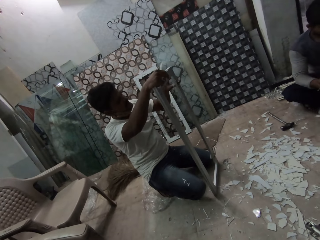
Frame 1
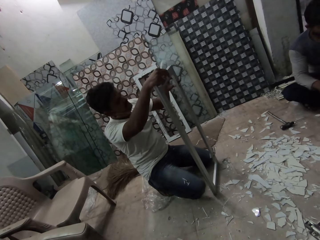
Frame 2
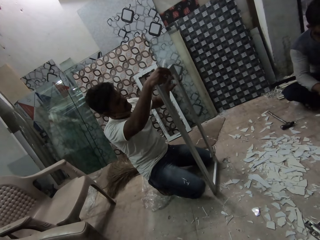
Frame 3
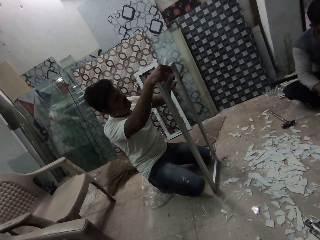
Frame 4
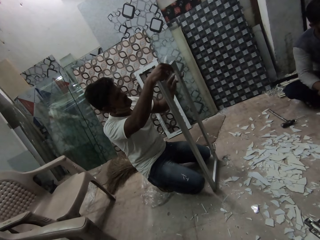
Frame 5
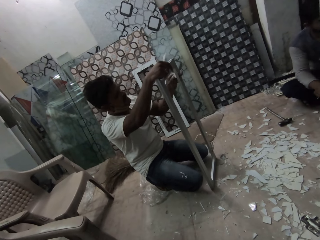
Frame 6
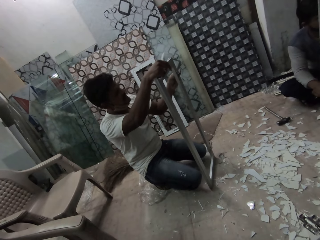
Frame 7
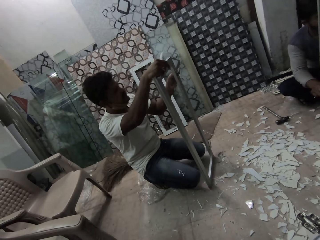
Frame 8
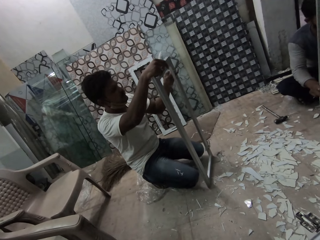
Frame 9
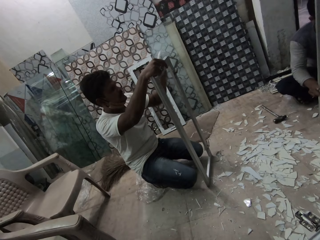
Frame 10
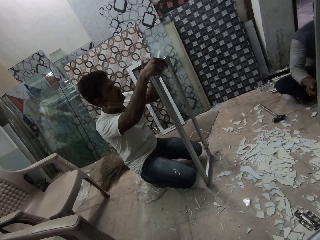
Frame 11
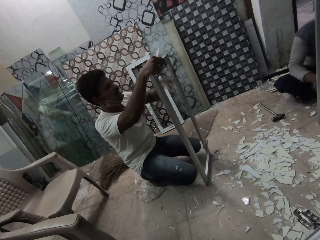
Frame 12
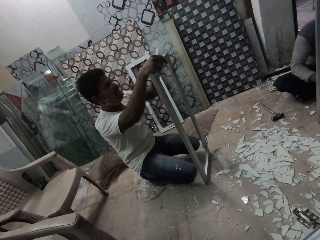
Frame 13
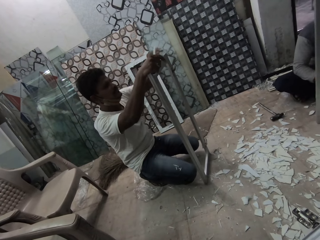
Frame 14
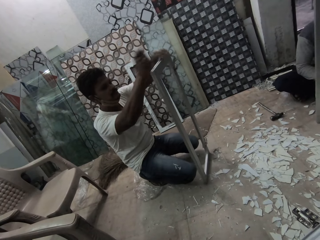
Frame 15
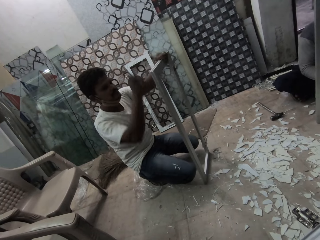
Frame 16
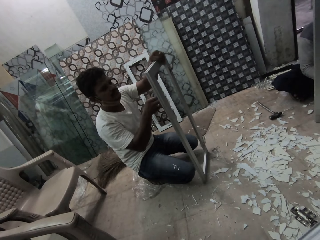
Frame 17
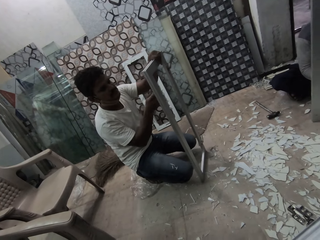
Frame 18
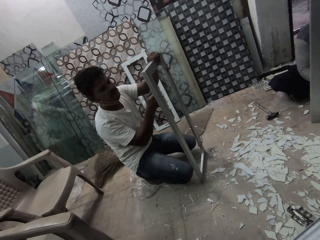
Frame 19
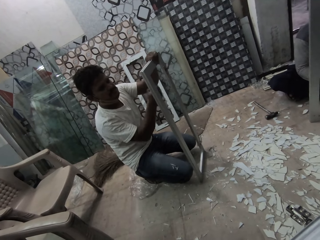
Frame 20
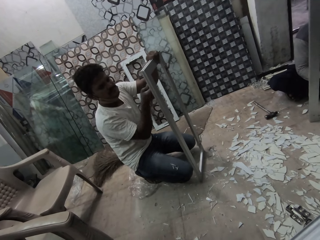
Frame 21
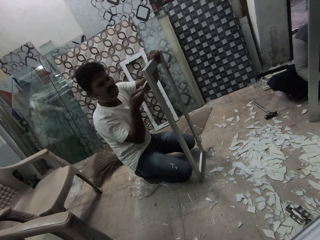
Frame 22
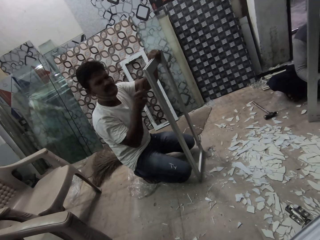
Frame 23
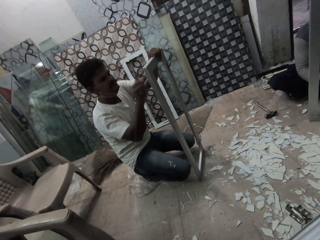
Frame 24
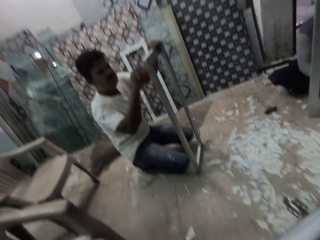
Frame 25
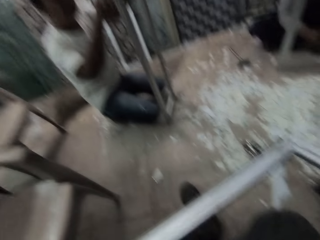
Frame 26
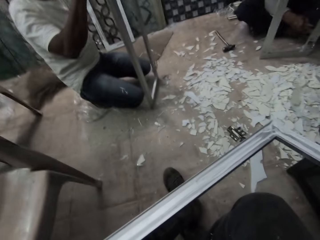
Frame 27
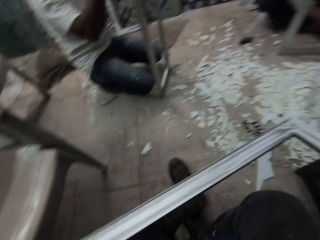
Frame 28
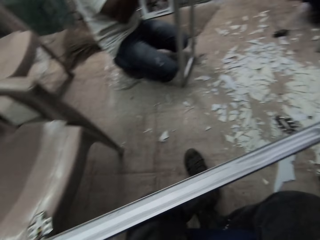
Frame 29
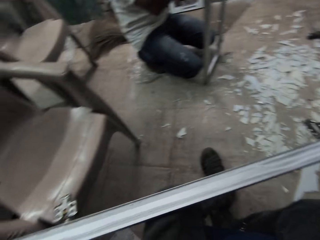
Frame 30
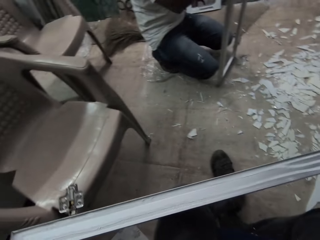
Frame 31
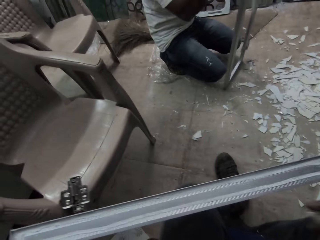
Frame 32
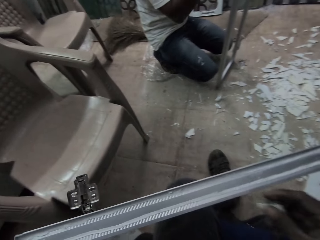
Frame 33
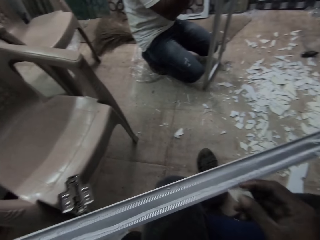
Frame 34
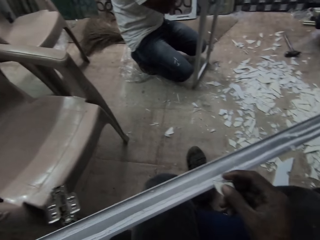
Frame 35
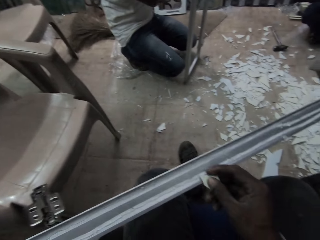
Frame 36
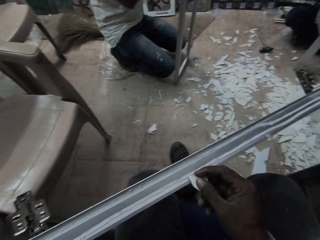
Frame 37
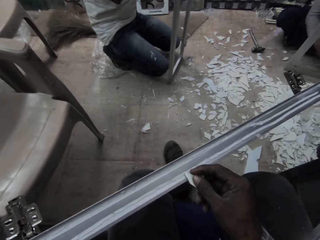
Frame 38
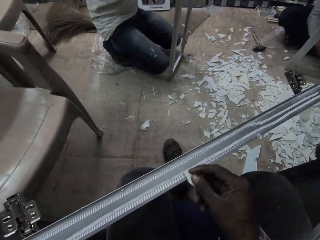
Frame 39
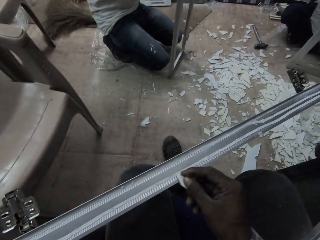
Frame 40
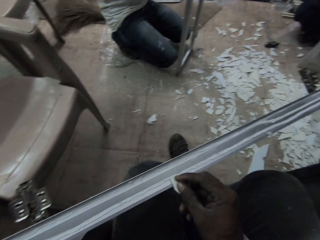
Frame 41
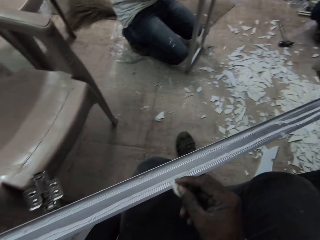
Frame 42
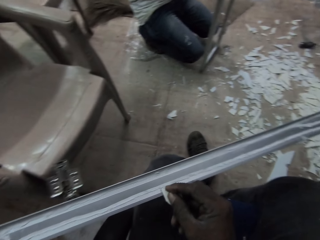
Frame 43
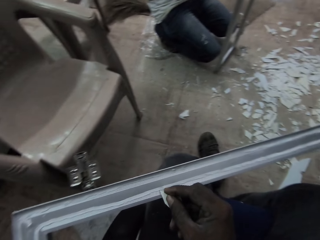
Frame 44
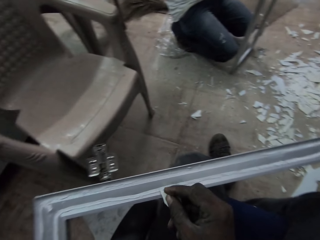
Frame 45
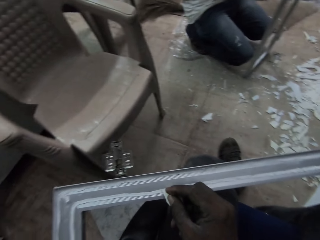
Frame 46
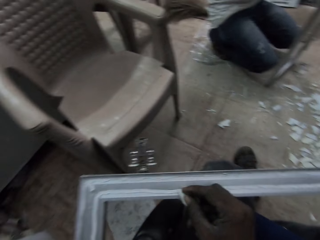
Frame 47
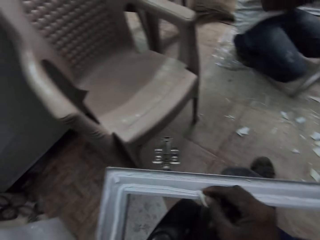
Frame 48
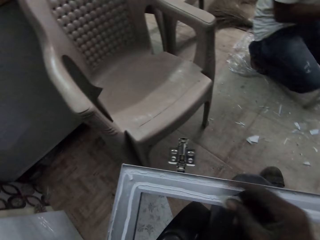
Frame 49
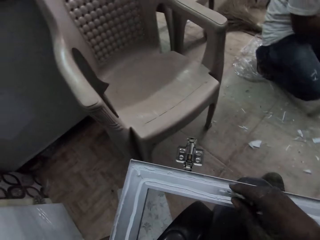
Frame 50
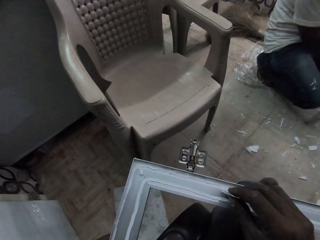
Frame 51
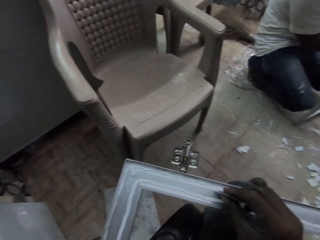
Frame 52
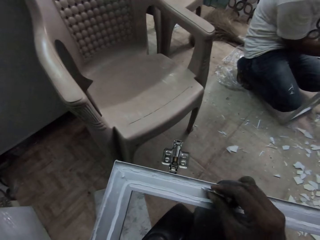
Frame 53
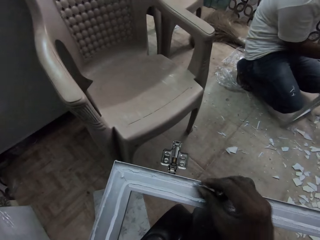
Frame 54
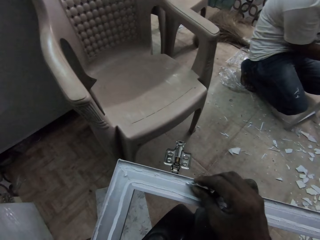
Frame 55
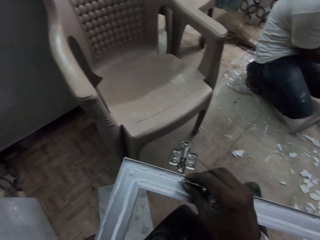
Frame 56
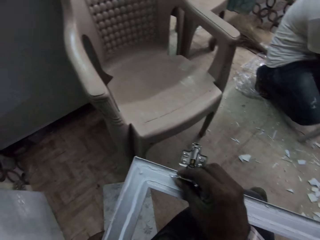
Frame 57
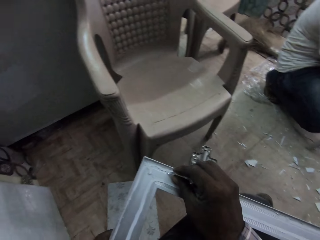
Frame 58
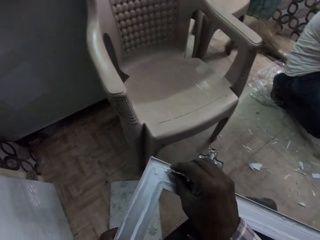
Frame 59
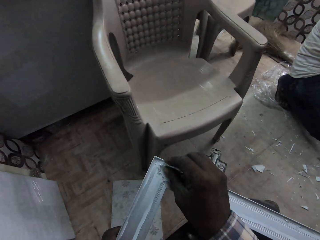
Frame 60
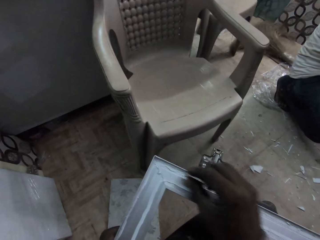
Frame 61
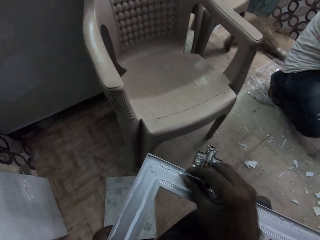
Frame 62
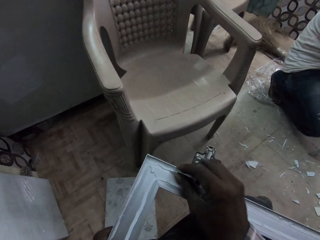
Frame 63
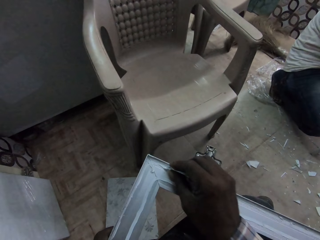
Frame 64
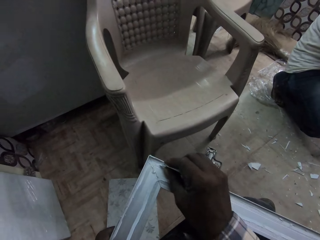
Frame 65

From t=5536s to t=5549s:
A man peels plastic wrapping on the rectangular metal frame with his left hand. The man throws a piece of asbestos on the floor with his left hand. Another man peels plastic wrapping from the rectangular metal frame with the piece of asbestos in his right hand. The camera wearer makes the frame. He scrapes the rectangular metal frame with the piece of asbestos in his right hand.

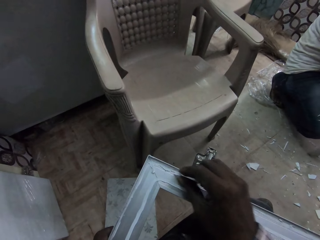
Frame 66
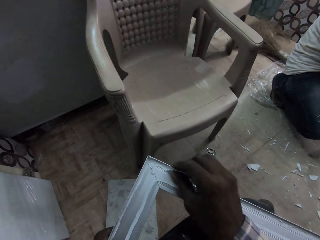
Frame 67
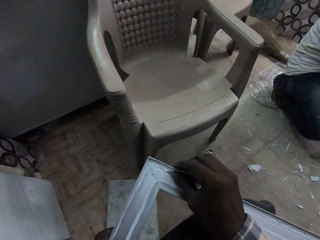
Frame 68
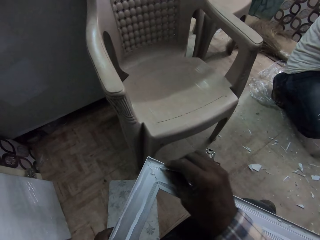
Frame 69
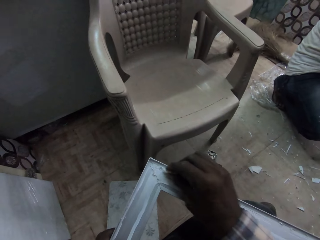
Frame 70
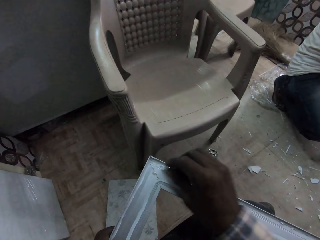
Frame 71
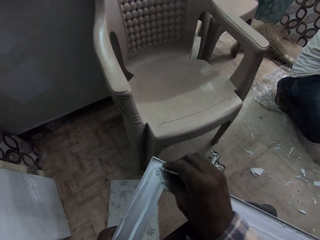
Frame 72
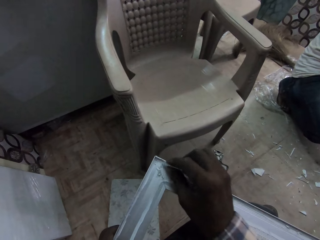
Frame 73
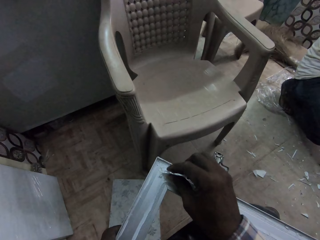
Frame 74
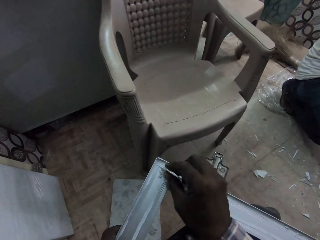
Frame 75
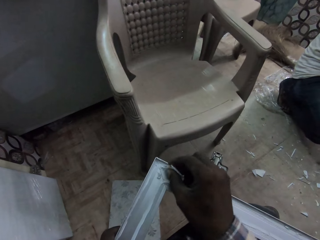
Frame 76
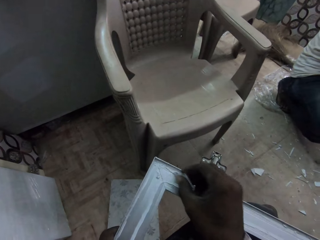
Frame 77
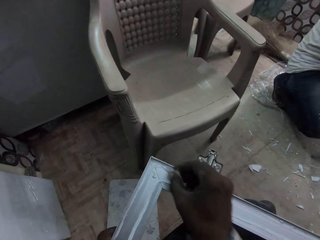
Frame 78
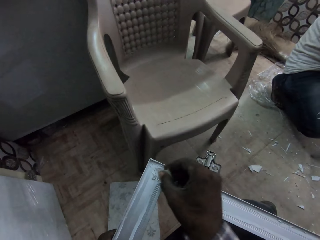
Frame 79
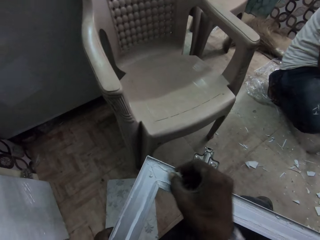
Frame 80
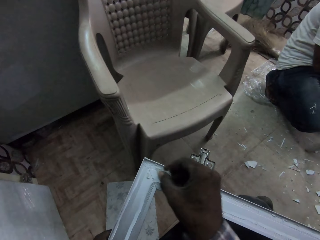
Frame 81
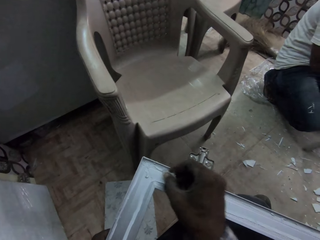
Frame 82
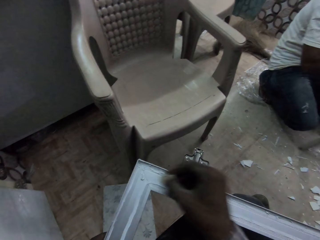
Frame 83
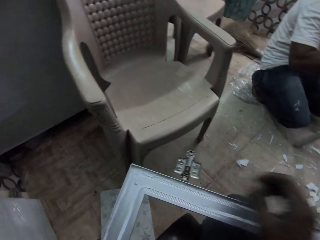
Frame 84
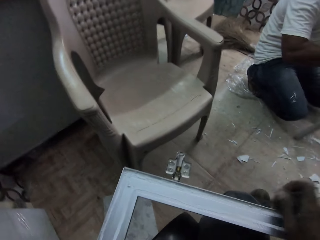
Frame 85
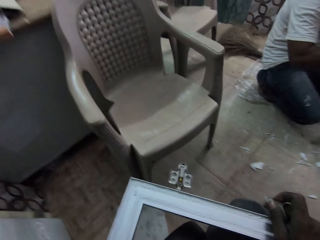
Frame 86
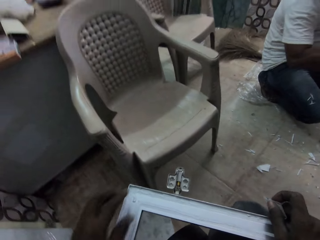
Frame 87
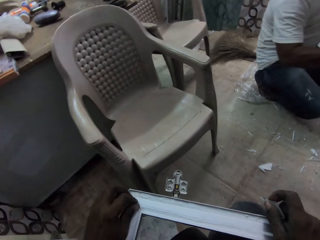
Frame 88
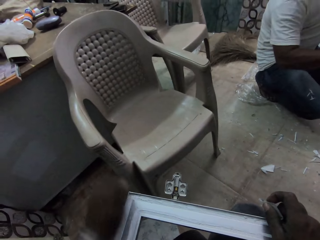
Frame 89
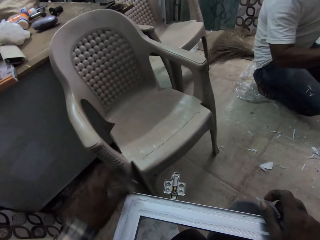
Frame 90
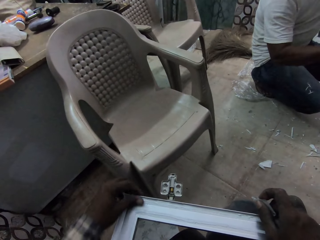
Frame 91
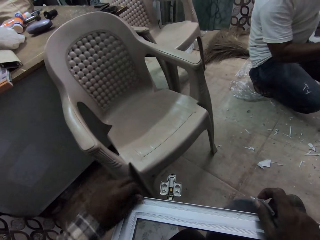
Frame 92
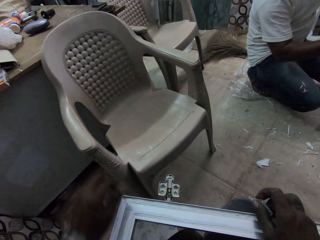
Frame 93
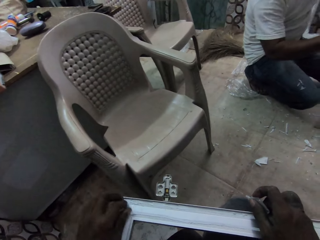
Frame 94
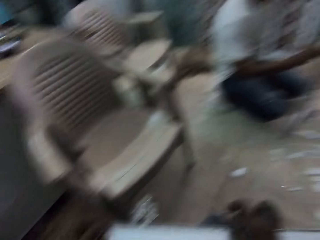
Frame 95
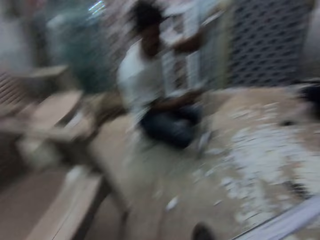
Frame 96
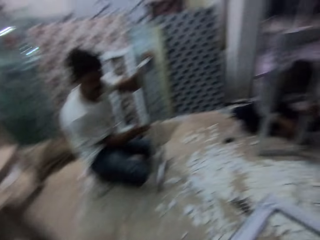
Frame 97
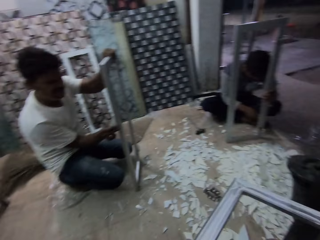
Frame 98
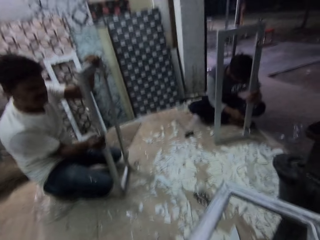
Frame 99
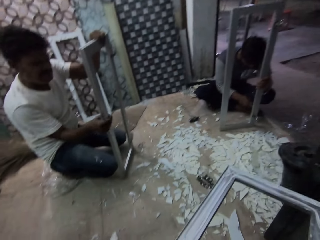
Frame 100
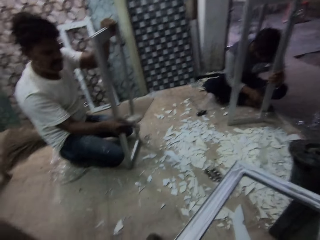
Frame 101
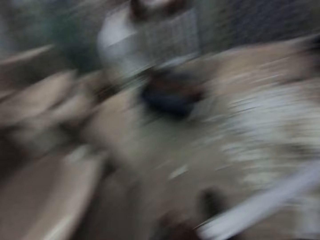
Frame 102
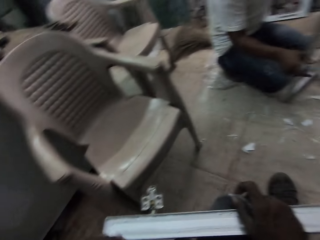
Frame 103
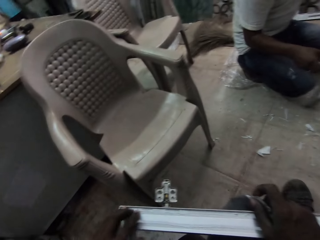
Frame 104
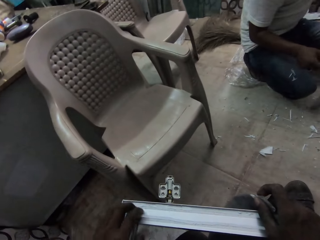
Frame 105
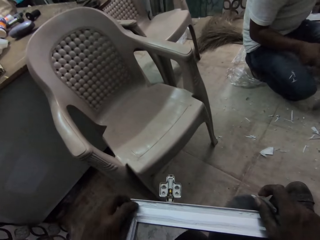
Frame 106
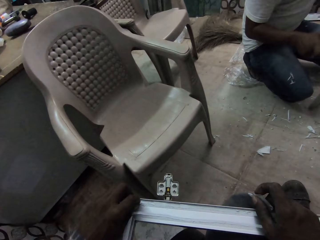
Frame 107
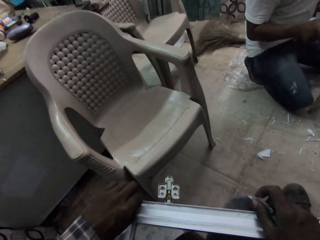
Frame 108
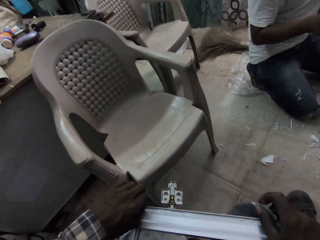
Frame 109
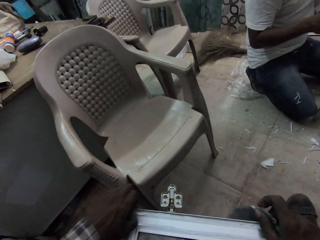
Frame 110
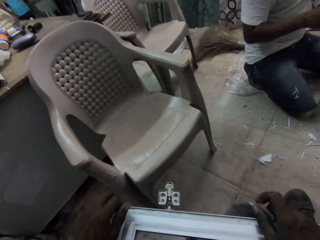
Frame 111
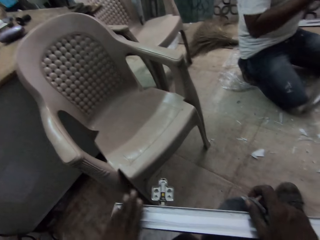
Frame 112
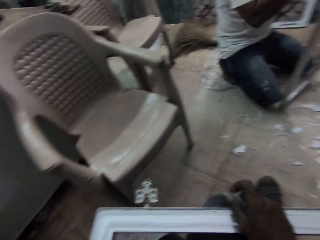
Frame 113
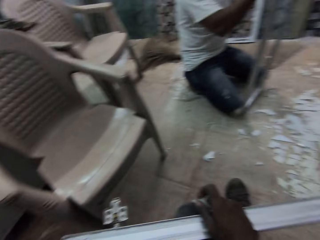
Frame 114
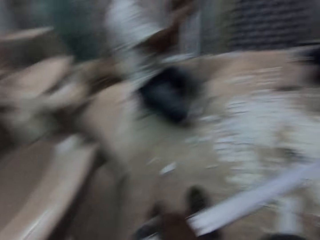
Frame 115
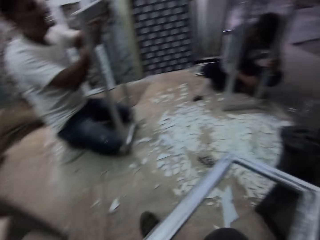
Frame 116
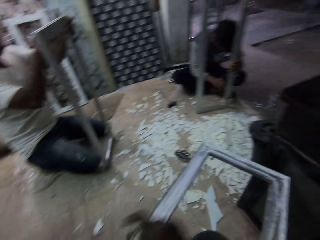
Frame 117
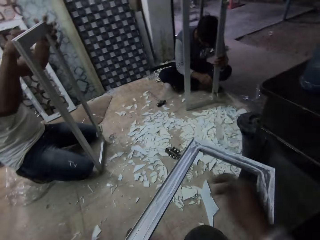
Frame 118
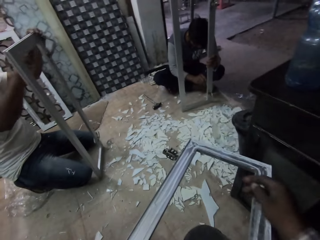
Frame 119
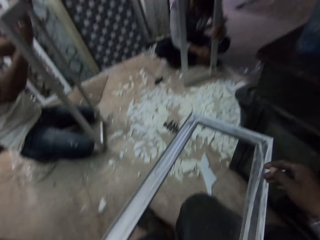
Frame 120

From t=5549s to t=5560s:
The camera wearer peels off plastic wrapping from the rectangular metal frame with his left hand. A man peels off plastic wrapping from the rectangular metal frame with the piece of asbestos in his right hand. Another man scrapes the rectangular metal frame with the piece of asbestos in his right hand. The camera wearer peels off plastic wrapping from the rectangular metal frame with his left hand. He dusts the rectangular metal frame with his left hand.
